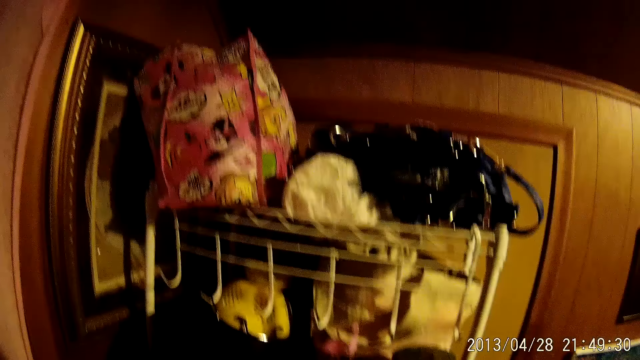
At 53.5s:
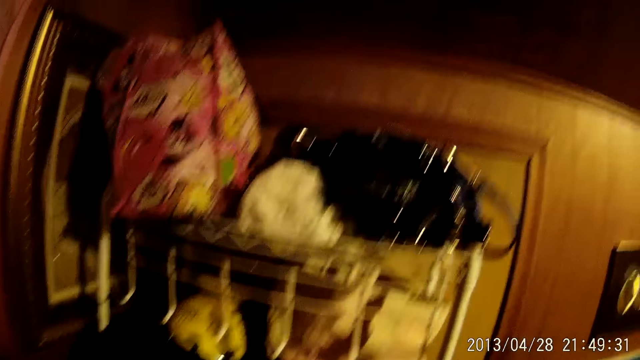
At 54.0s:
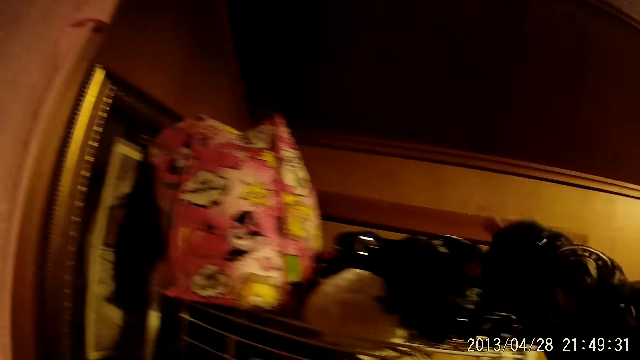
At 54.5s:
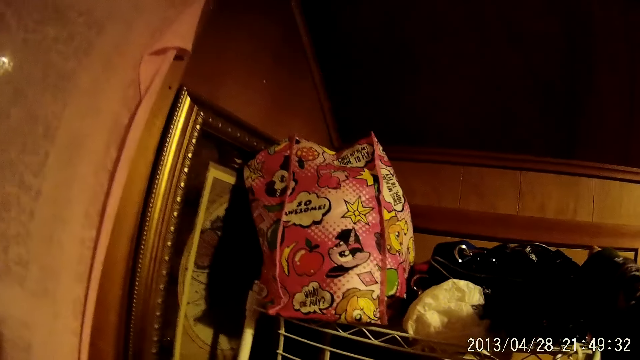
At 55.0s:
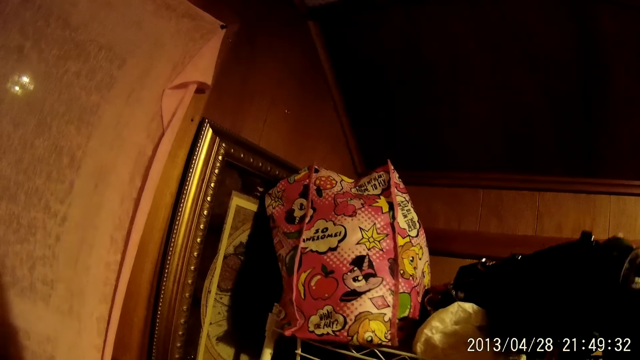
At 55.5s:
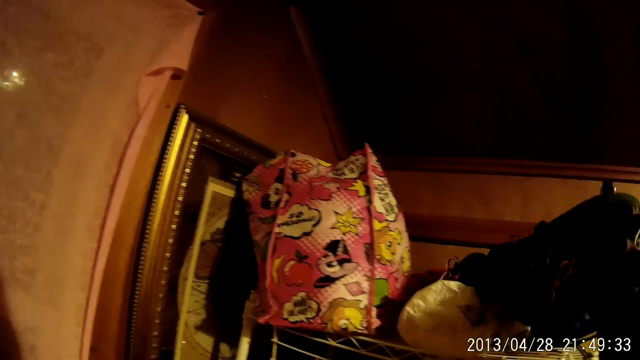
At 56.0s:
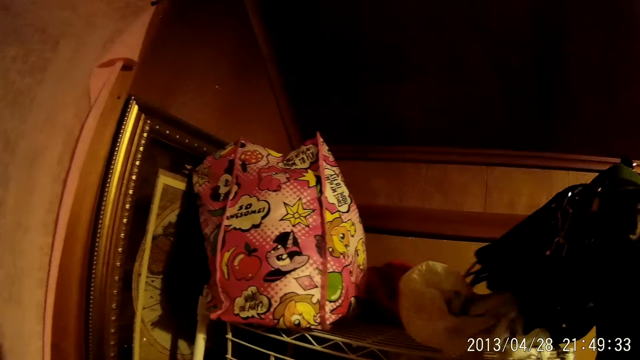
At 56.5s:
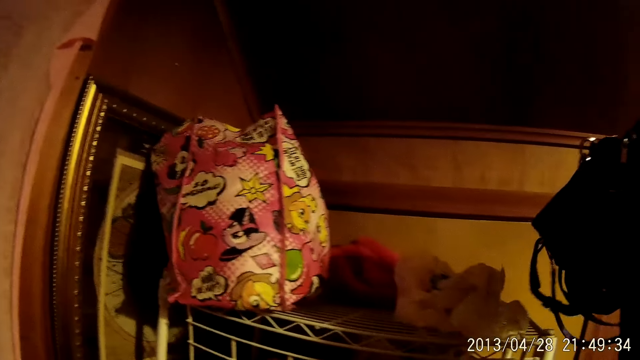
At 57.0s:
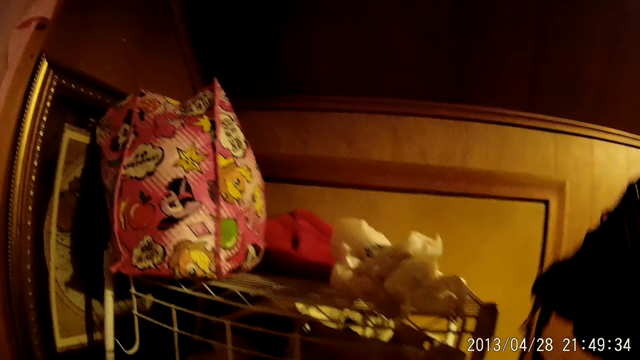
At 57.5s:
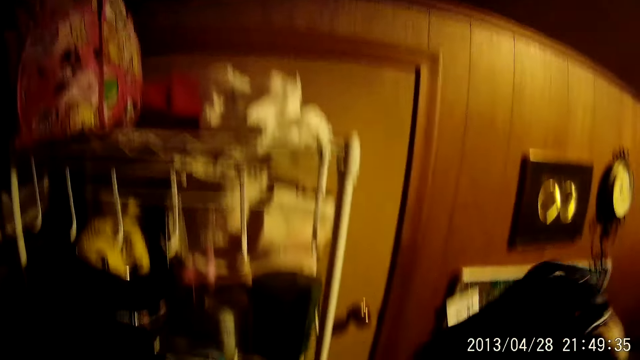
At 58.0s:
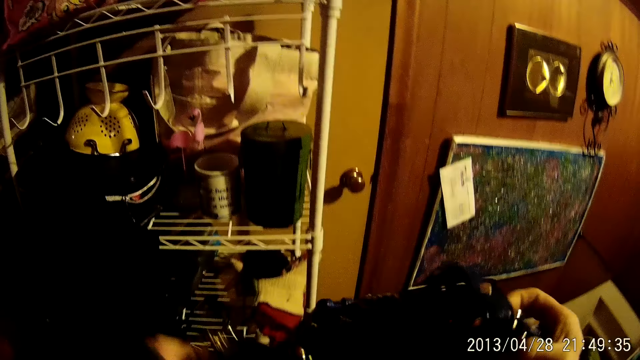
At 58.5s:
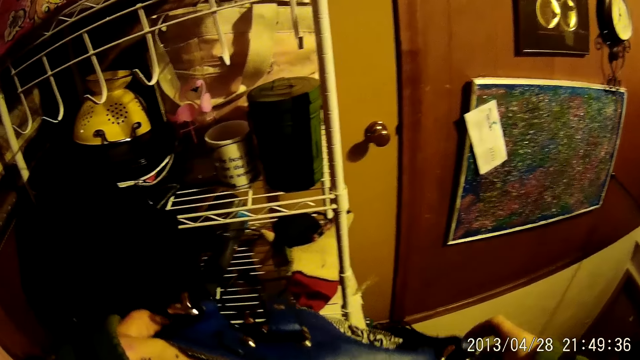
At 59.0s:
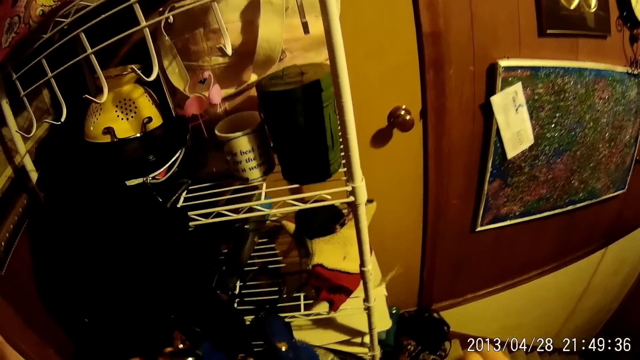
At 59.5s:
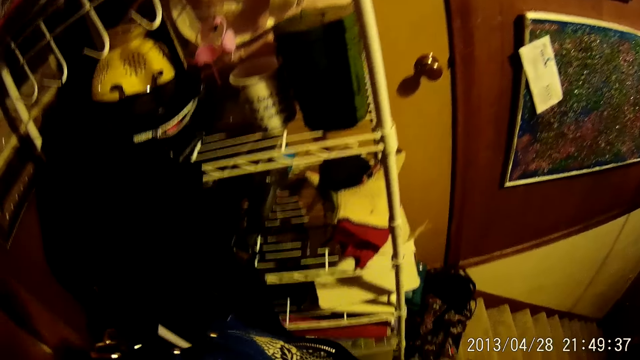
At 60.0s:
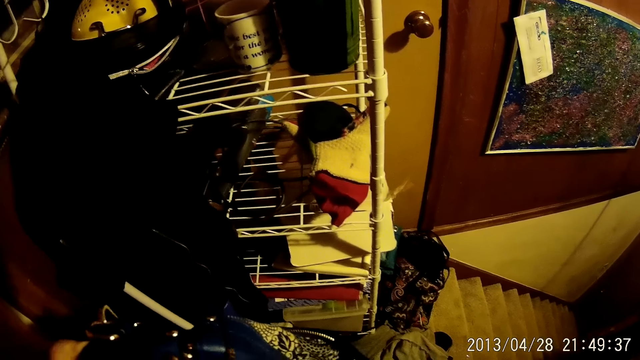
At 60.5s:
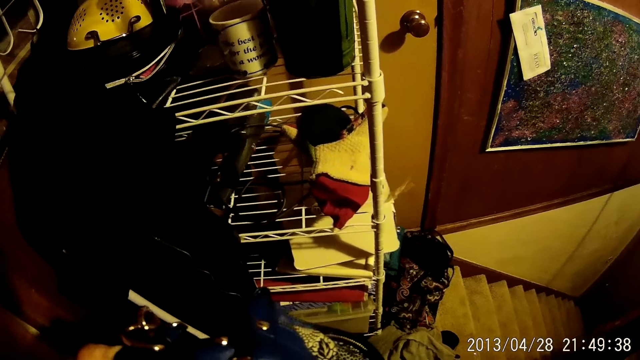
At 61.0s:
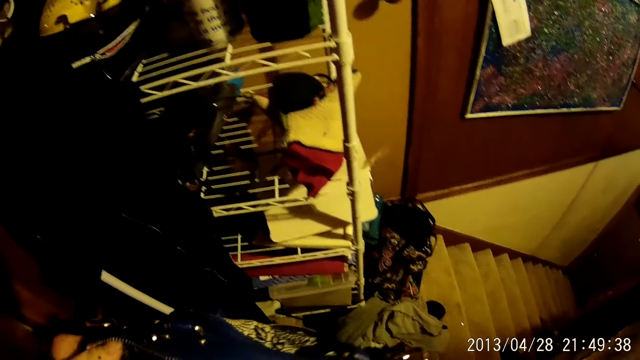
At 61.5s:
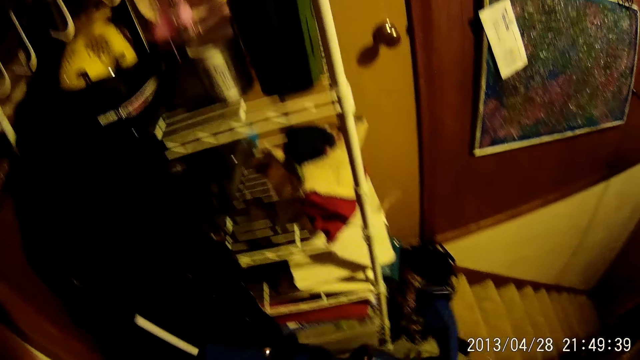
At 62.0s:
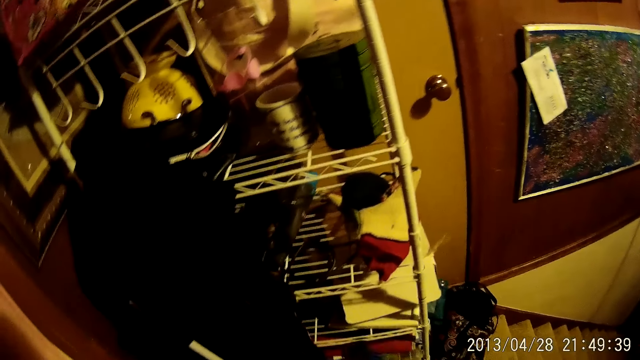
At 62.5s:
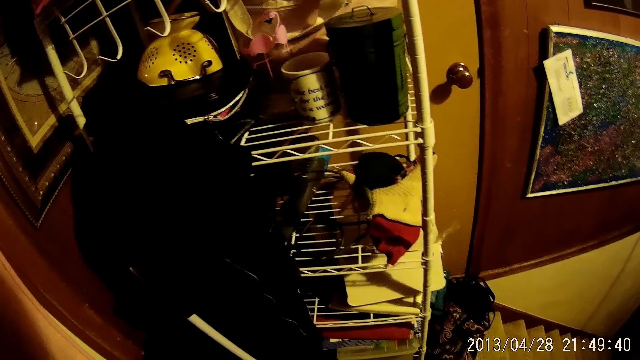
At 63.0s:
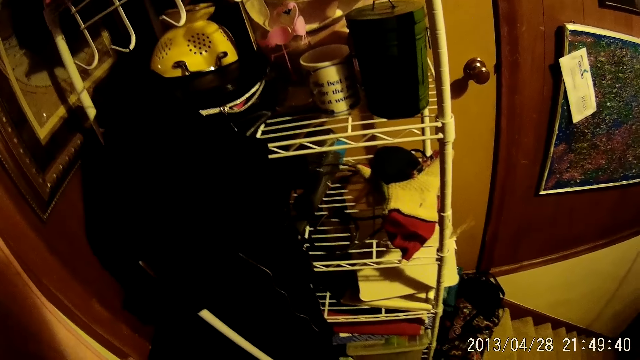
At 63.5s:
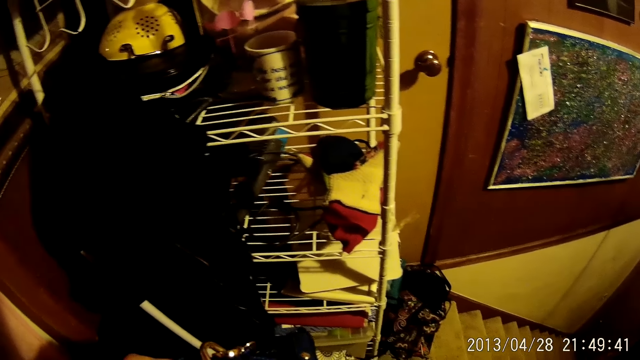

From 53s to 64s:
The camera wearer picks the hand bag from the stand. They stare at the hand bag.

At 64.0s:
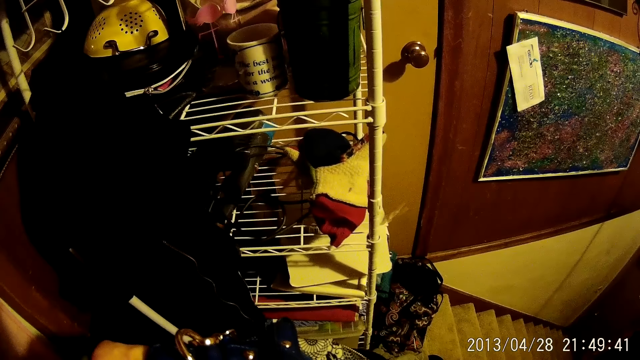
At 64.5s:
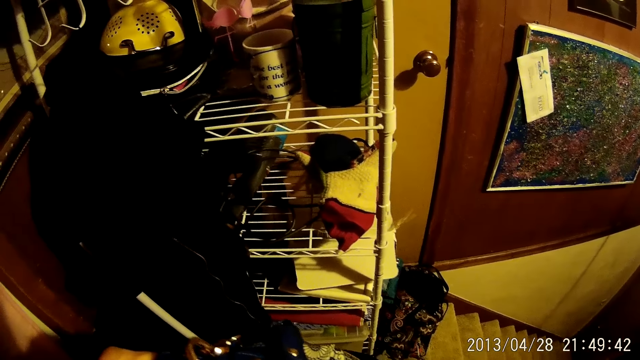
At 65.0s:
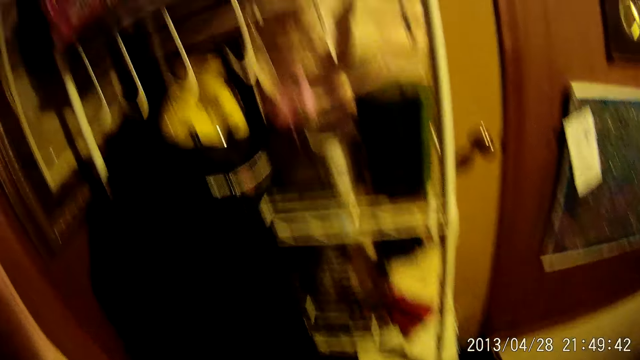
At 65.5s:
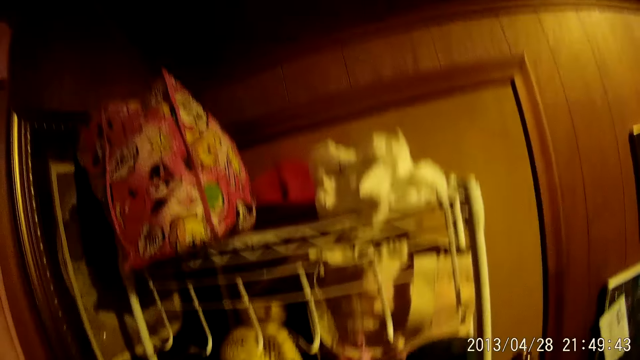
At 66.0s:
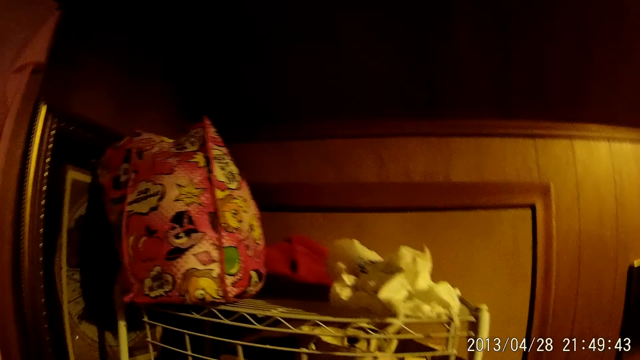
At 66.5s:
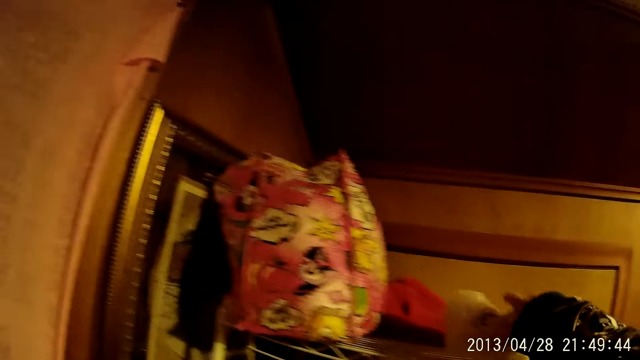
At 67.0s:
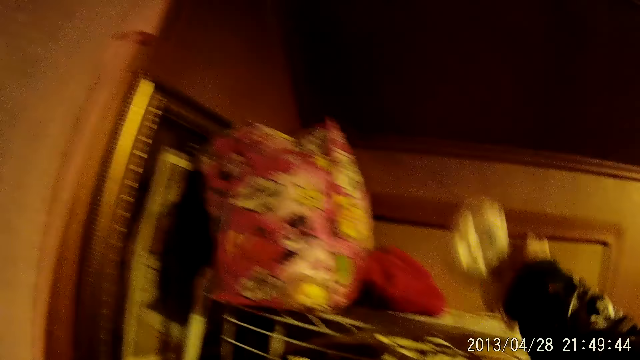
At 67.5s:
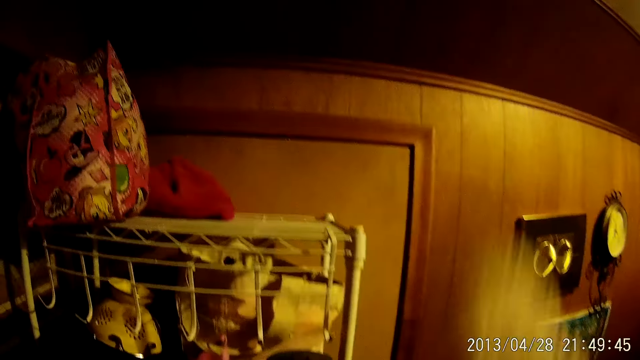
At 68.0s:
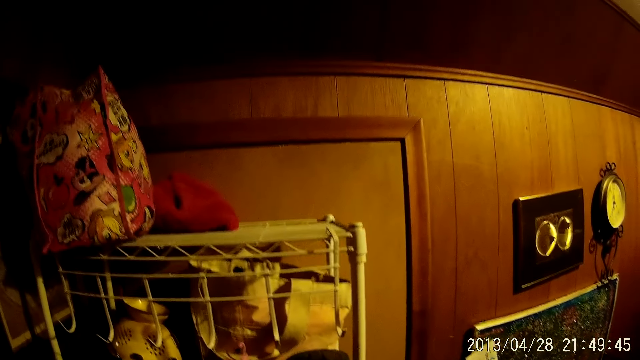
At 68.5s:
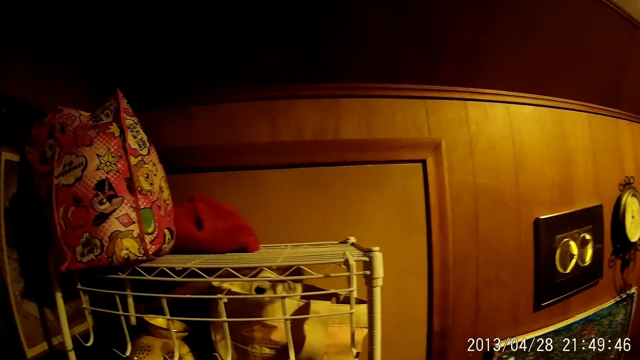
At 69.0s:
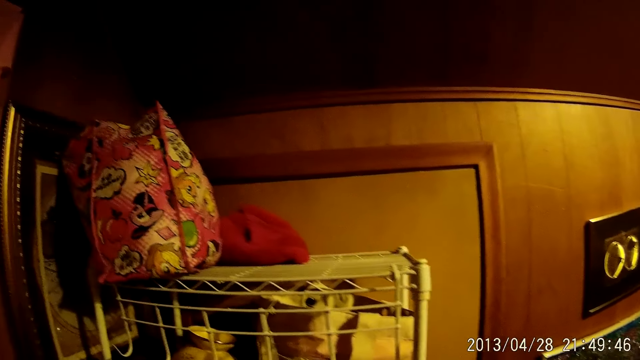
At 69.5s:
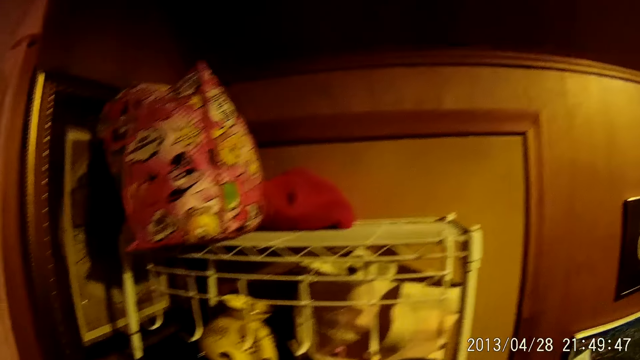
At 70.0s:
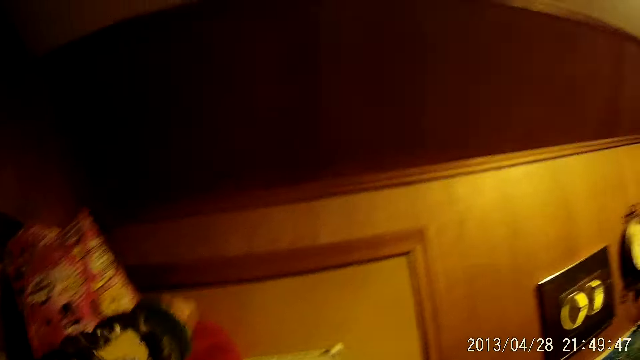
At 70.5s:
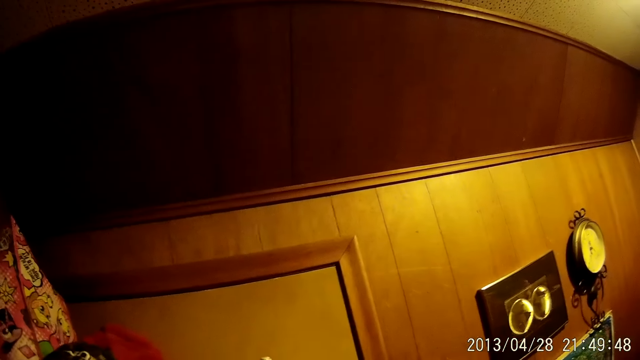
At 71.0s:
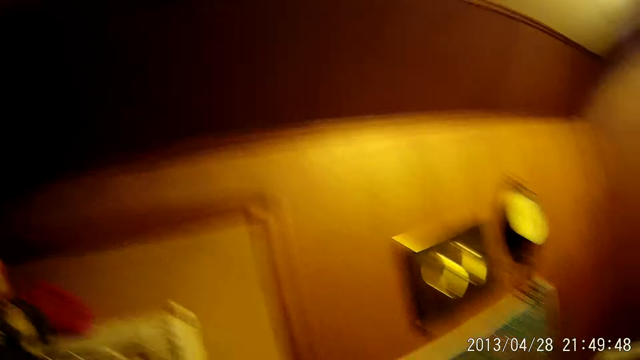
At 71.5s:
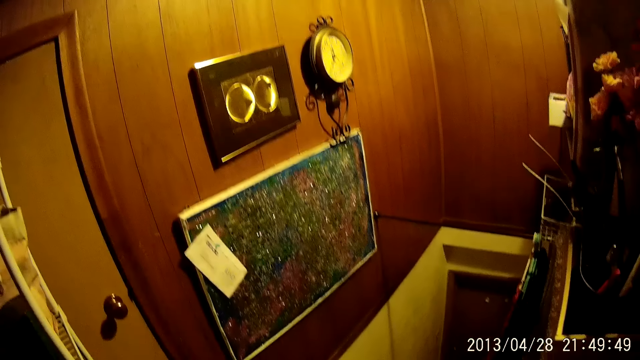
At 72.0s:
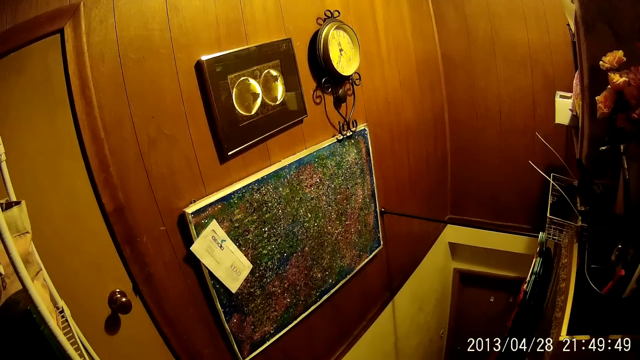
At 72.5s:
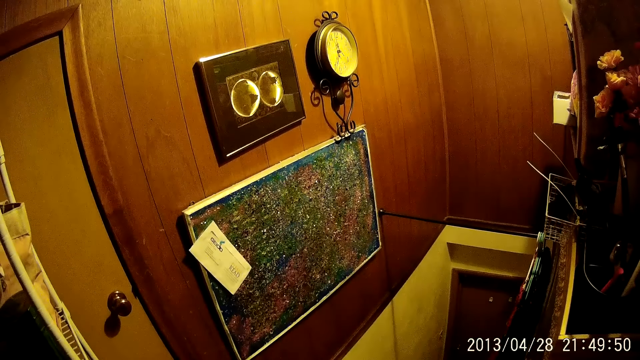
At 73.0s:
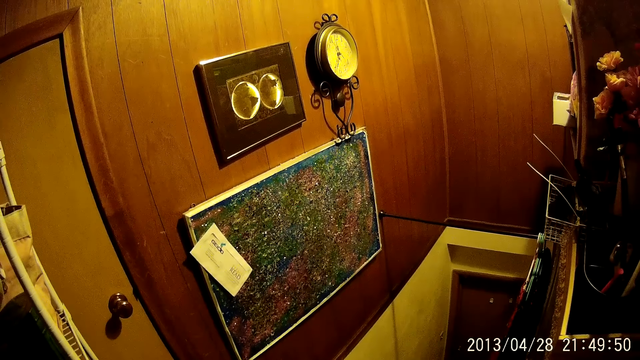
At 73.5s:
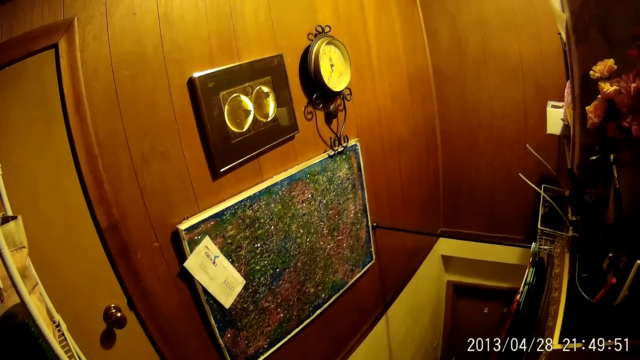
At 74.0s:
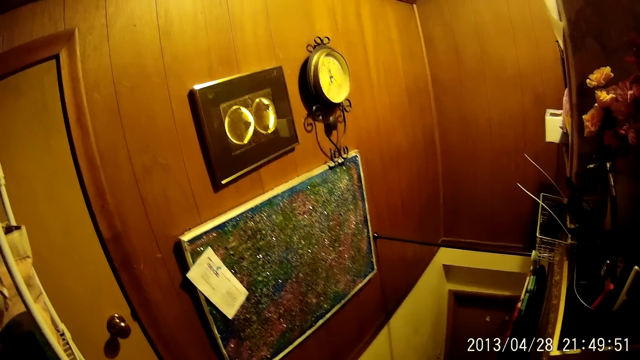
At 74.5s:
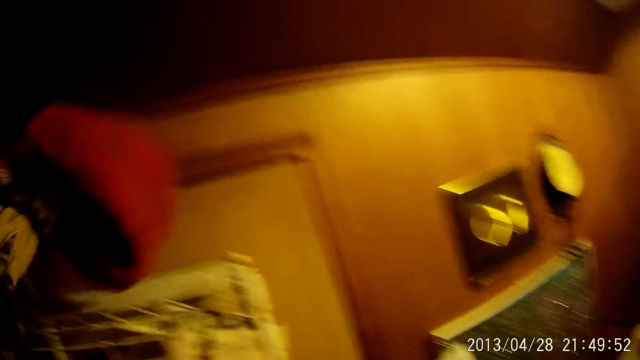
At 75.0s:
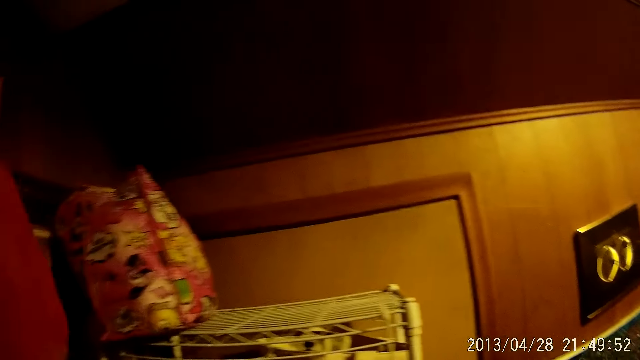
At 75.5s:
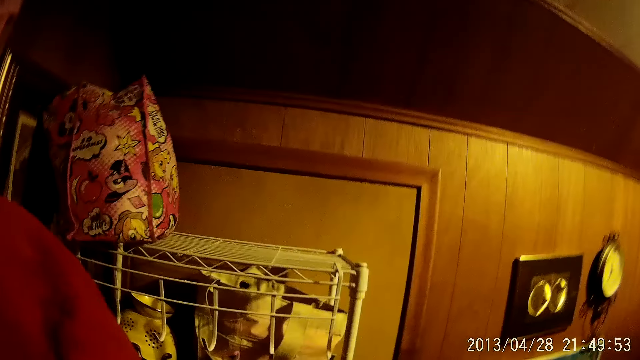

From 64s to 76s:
The camera wearer picks up a white cotton toy or cloth from the stand. They pick up a red sweater or the towel from the stand. They look around.
